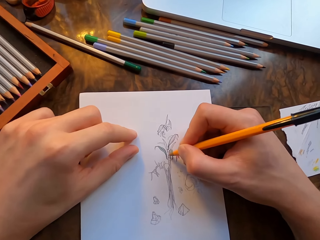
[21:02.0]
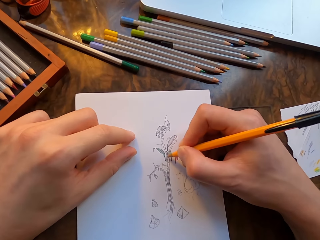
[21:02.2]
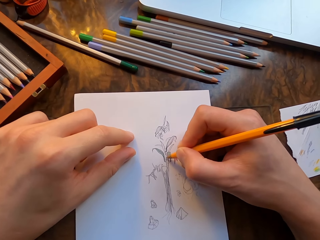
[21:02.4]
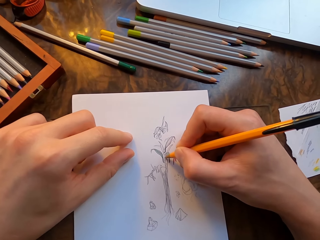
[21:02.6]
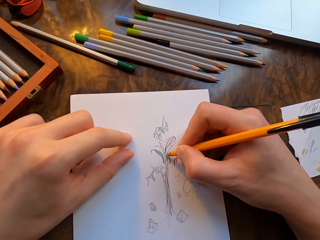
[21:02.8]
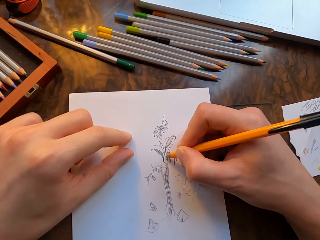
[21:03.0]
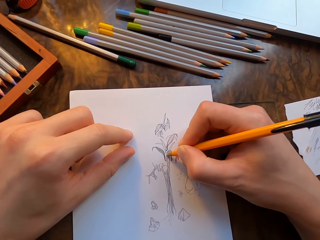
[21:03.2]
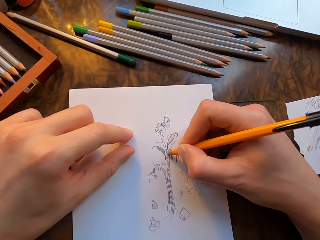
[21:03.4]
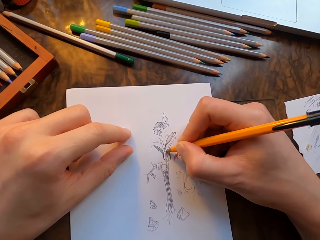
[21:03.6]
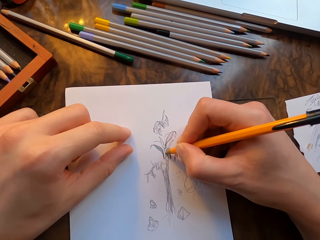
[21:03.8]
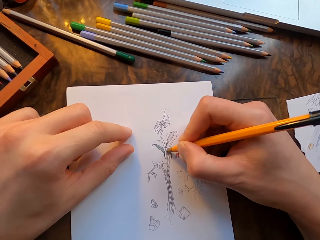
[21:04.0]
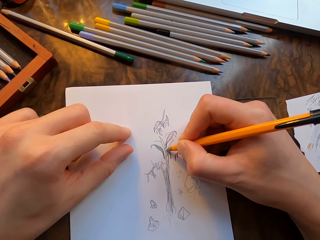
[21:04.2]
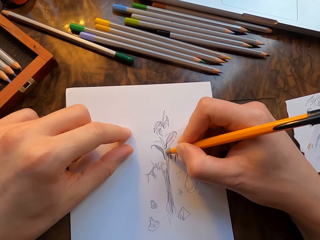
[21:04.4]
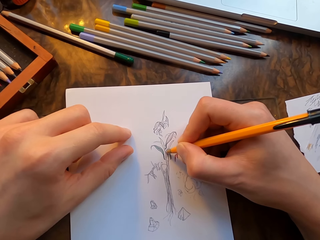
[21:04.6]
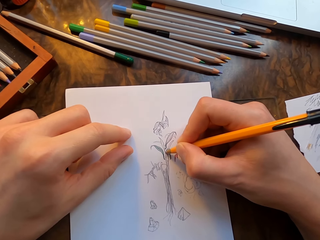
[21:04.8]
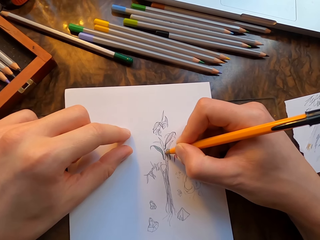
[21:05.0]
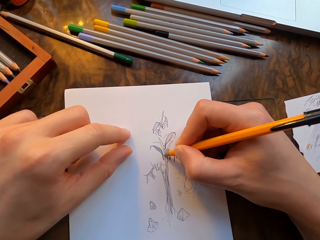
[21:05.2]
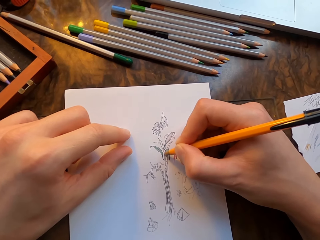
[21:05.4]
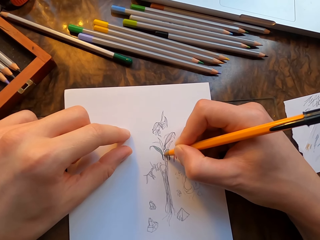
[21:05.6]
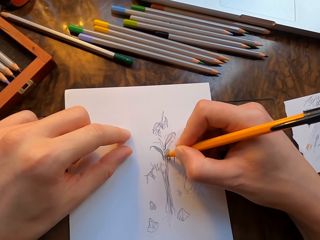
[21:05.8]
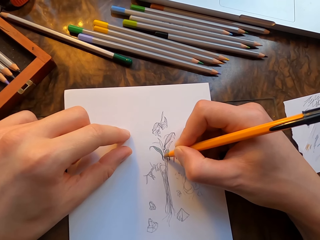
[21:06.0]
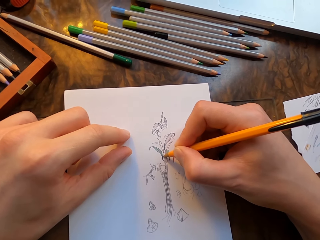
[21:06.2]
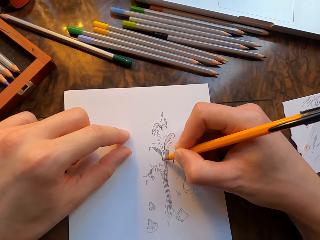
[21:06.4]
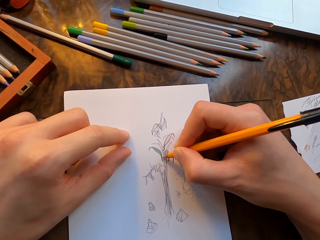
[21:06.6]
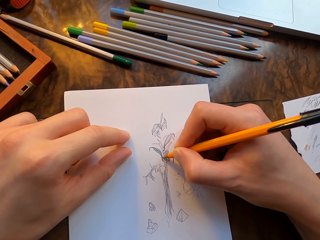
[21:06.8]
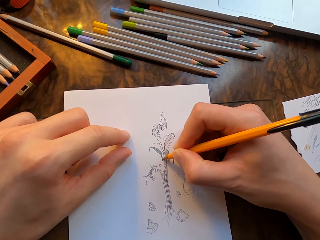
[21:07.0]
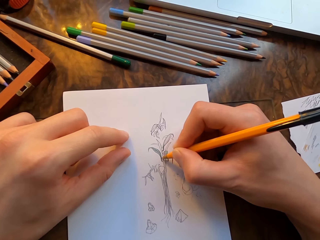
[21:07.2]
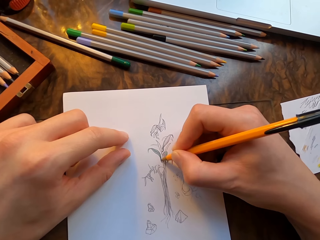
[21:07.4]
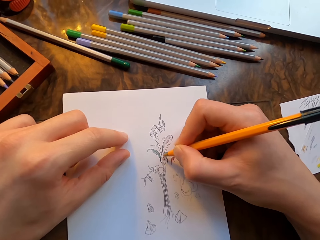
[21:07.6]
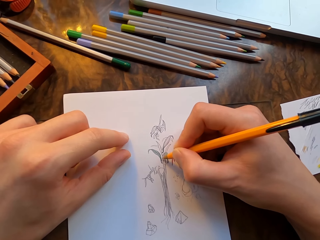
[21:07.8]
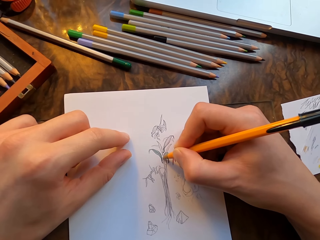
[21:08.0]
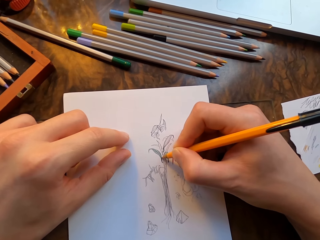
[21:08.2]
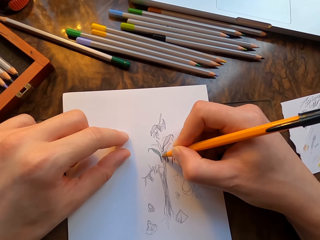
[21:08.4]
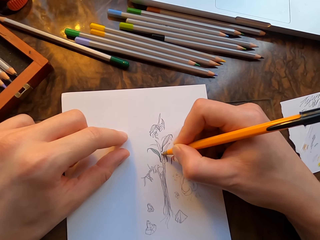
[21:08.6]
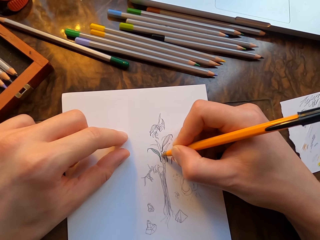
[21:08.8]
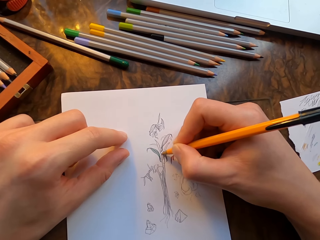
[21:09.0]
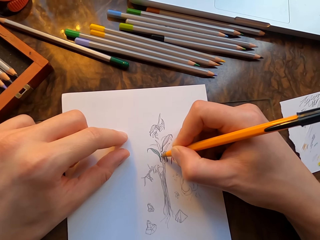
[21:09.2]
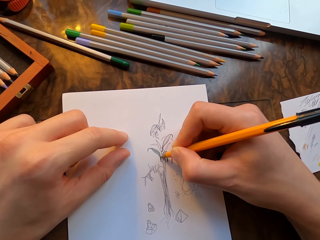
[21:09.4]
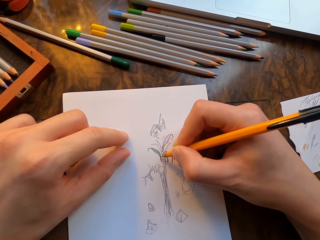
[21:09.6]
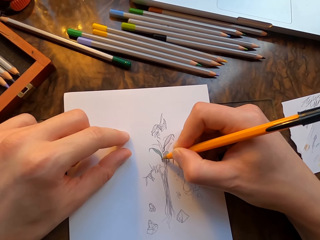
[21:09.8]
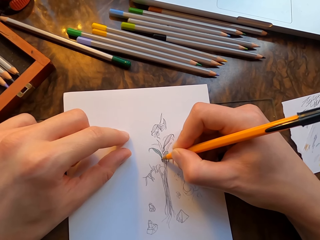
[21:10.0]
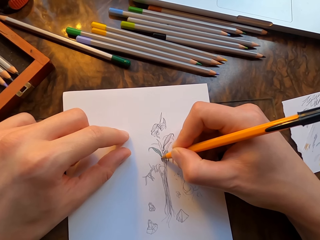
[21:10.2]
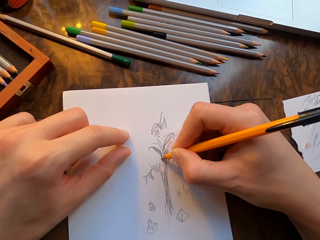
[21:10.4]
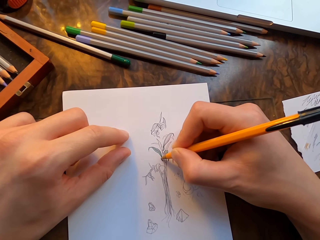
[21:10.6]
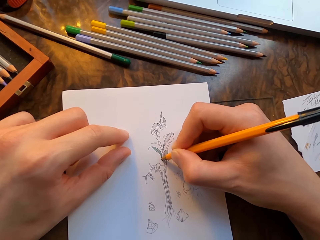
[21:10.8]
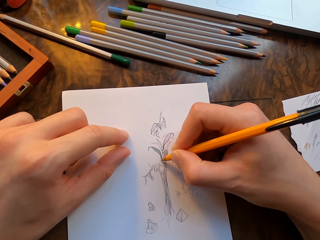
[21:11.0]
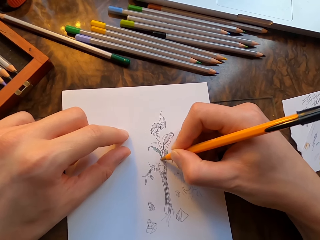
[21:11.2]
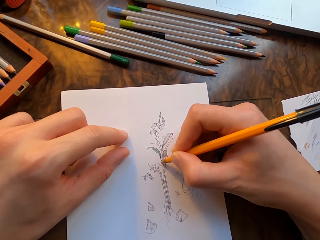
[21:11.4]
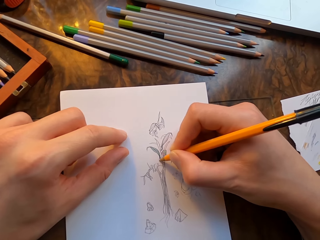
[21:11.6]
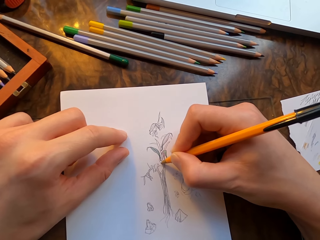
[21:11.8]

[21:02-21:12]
The camera wearer draws on the drawing paper with the pen in his hand.

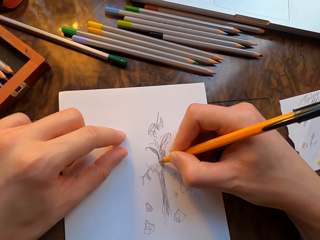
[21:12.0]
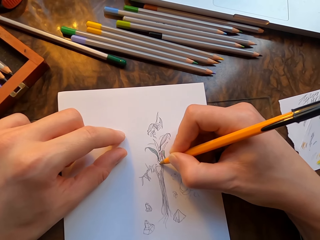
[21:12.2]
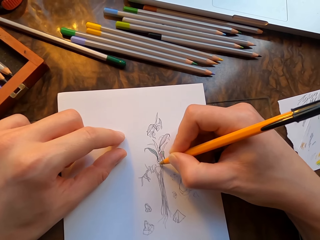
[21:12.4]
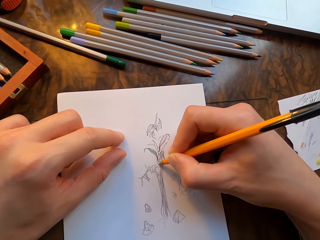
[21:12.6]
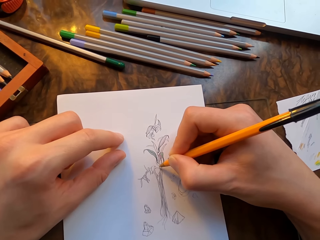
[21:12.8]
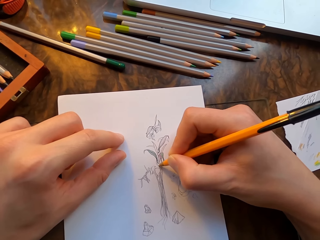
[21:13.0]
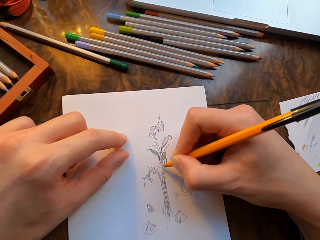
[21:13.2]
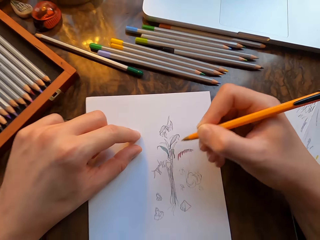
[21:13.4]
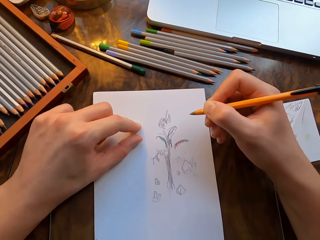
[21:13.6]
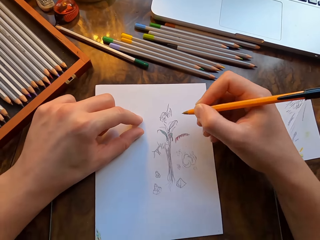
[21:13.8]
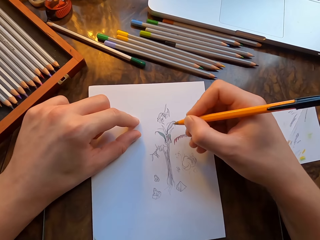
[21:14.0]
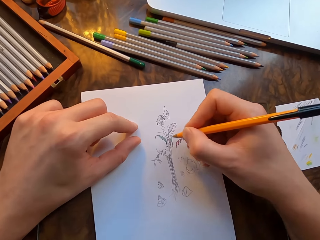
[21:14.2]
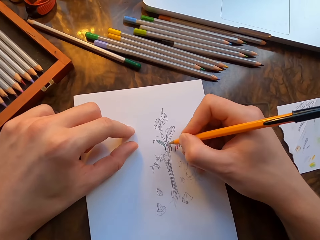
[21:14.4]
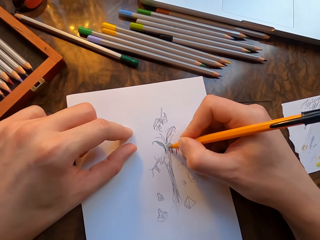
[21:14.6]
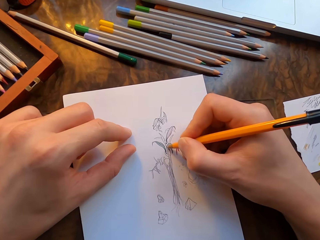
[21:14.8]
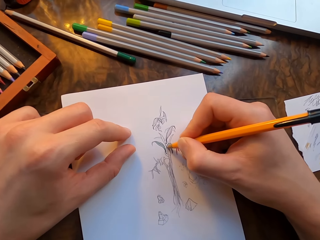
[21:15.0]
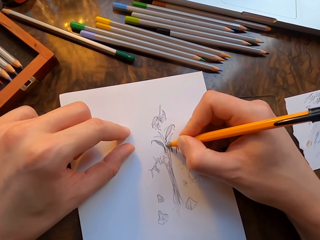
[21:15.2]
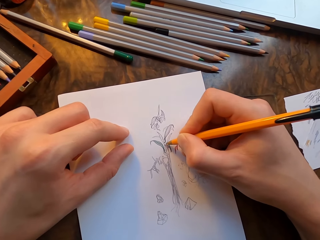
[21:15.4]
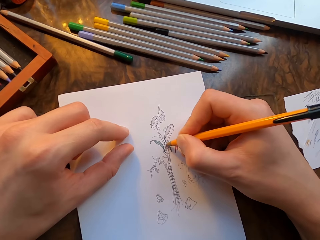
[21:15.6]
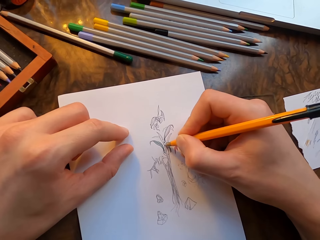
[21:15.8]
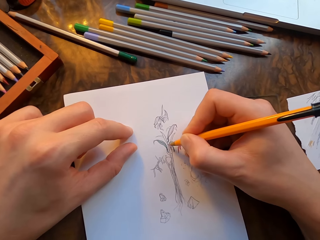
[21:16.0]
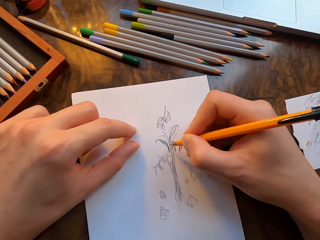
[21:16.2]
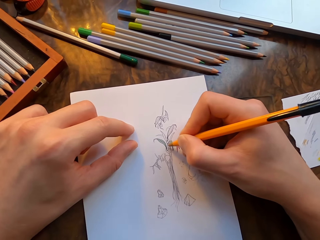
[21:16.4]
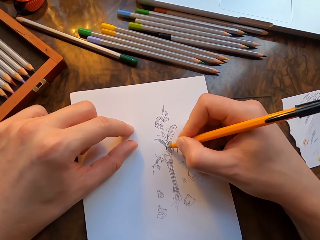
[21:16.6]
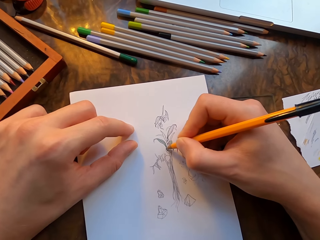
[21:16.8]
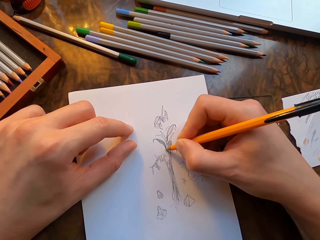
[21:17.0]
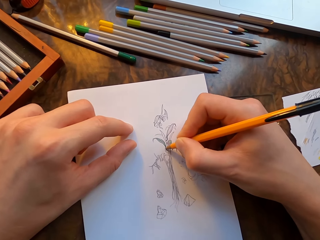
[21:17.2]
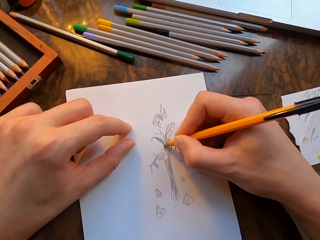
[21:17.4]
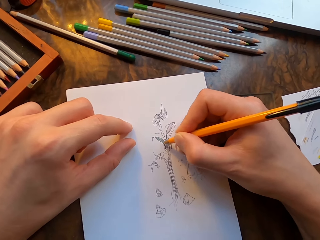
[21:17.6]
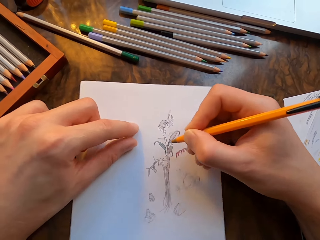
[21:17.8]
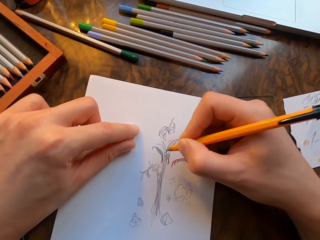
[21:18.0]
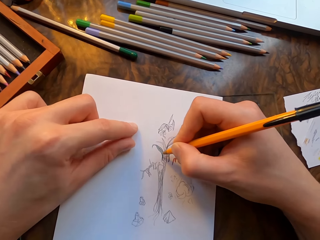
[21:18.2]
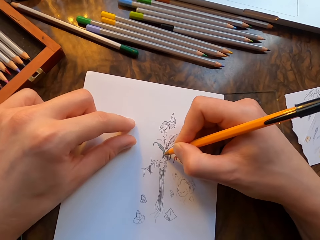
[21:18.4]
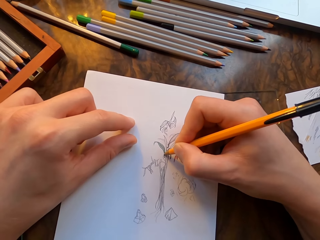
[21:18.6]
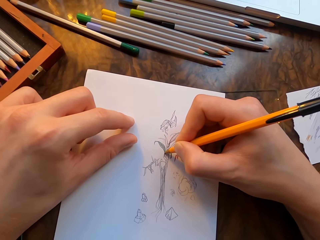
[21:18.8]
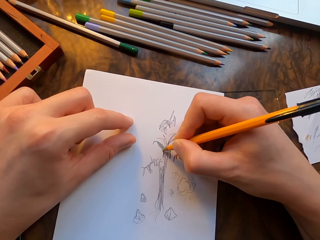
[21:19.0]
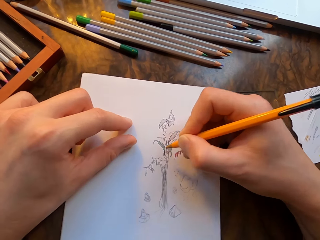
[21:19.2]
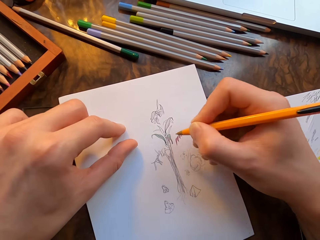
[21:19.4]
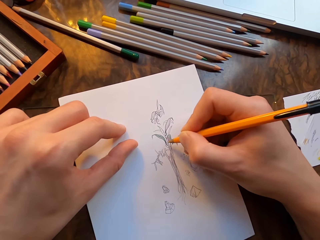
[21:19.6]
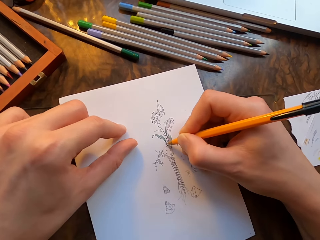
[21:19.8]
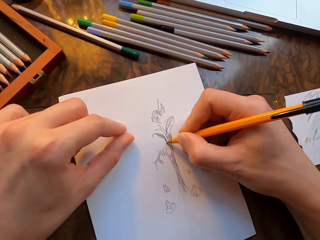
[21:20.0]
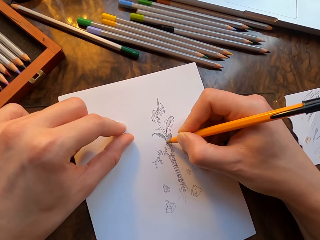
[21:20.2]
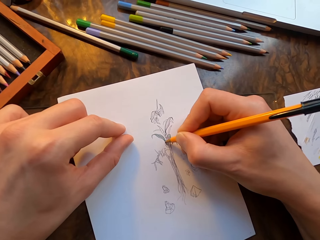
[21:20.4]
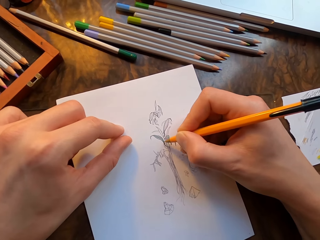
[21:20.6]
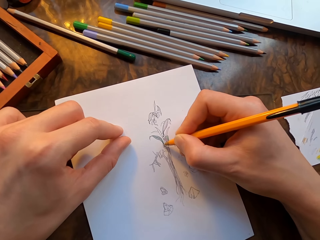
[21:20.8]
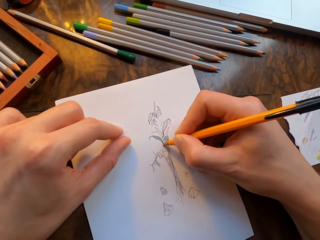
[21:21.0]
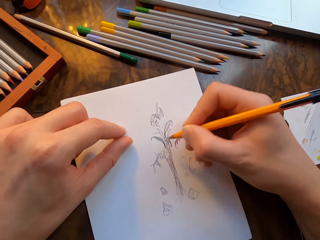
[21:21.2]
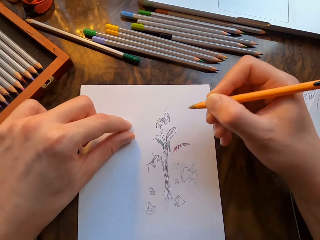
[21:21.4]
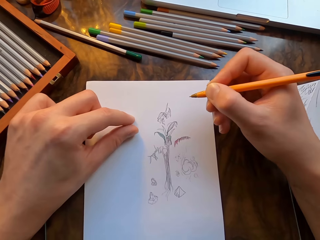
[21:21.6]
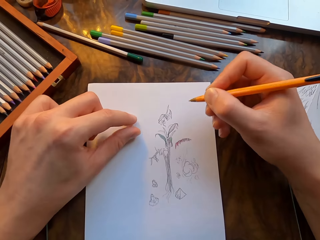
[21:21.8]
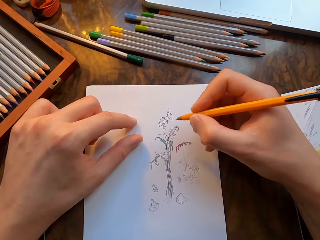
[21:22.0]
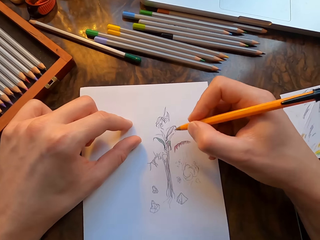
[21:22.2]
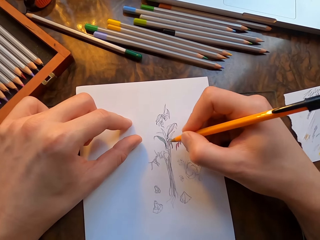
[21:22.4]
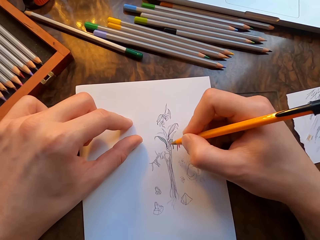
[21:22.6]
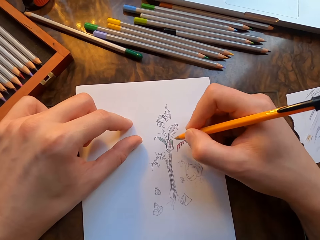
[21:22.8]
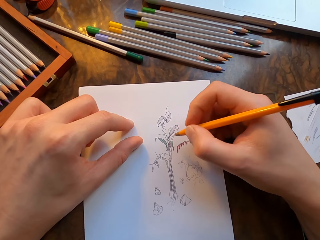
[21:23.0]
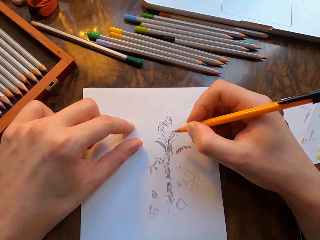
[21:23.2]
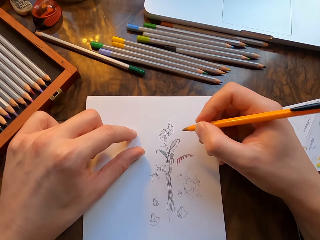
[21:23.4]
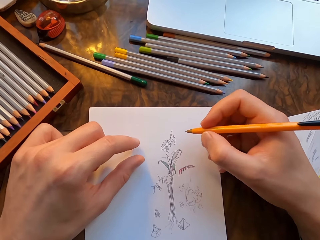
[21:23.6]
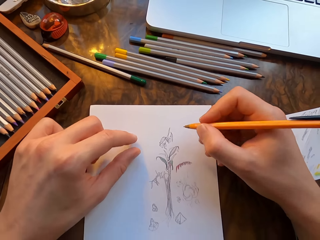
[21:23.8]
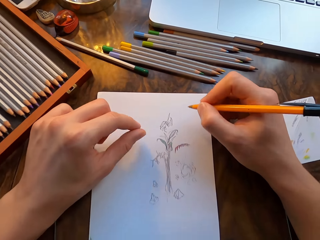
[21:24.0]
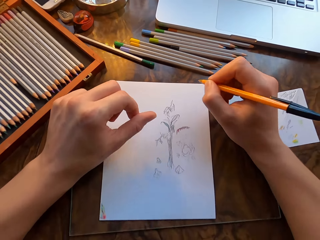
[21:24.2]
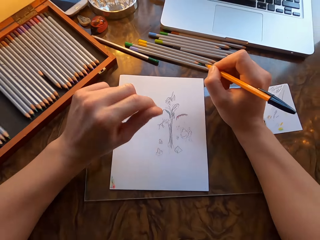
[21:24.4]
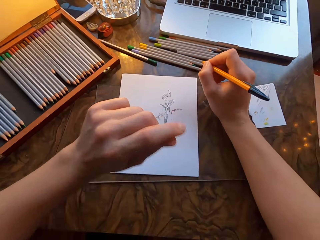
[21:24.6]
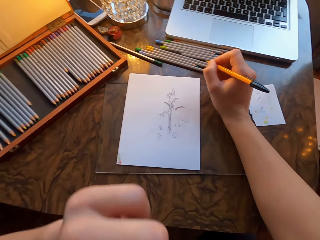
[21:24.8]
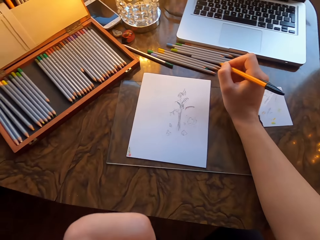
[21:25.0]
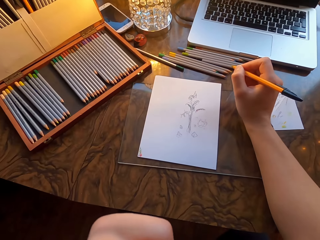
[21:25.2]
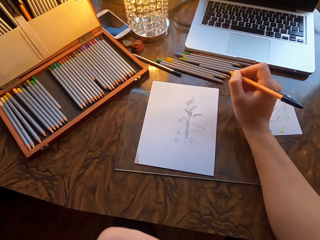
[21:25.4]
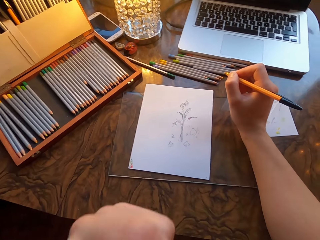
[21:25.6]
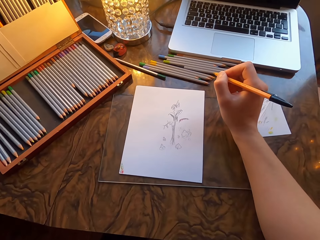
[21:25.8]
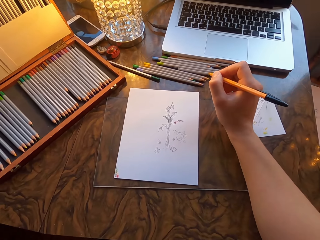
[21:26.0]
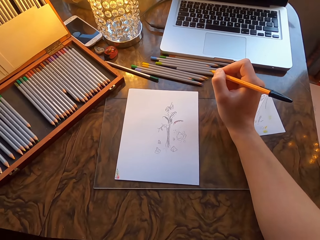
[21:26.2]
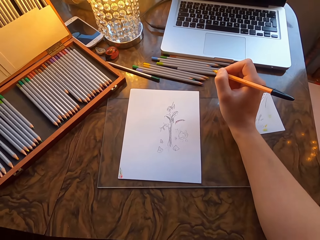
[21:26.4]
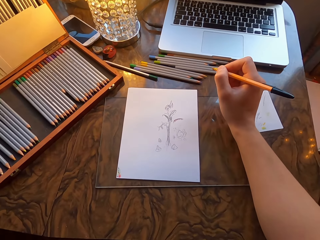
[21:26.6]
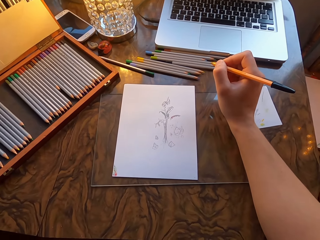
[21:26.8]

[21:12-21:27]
The camera wearer lifts the pen. He draws on the drawing paper with the pen in his hand. He moves the drawing paper with his left hand. He draws on the drawing paper with the pen in his hand. He lifts the pen. He lifts his left hand.
